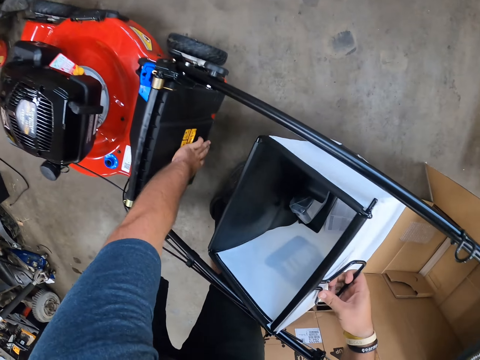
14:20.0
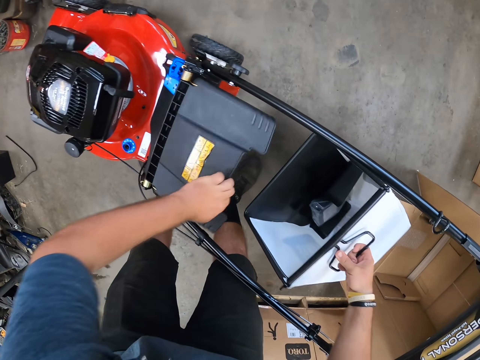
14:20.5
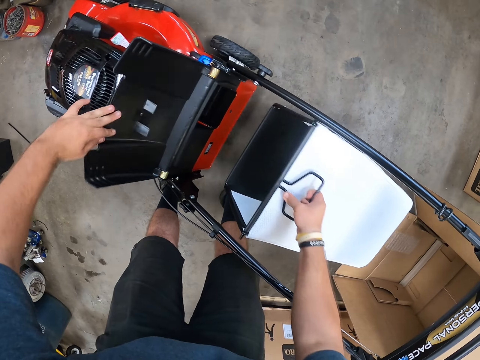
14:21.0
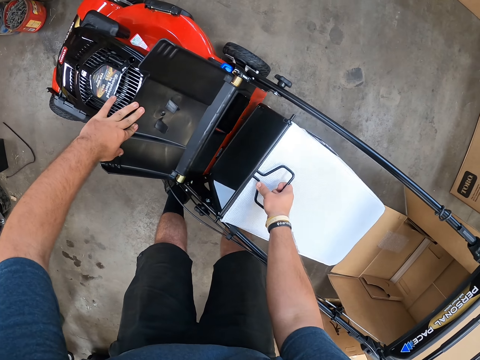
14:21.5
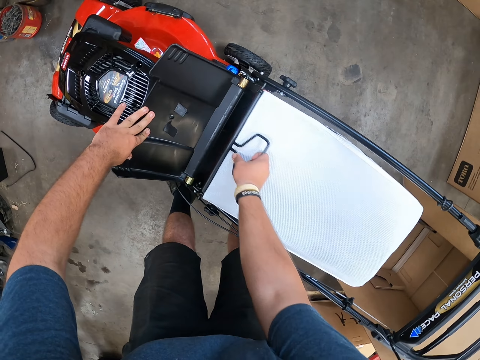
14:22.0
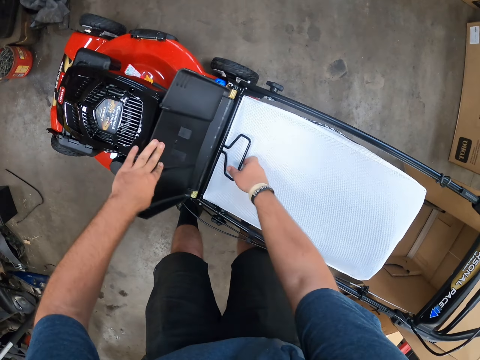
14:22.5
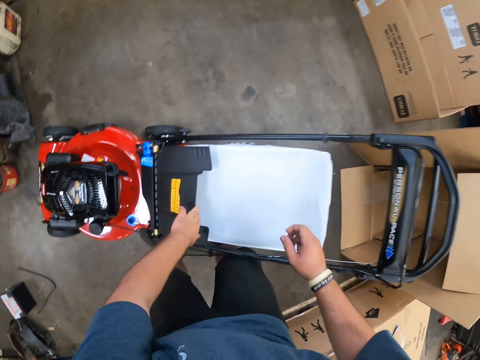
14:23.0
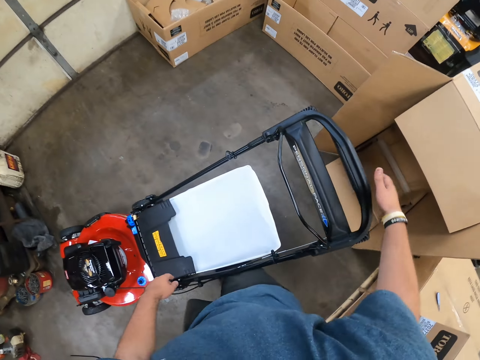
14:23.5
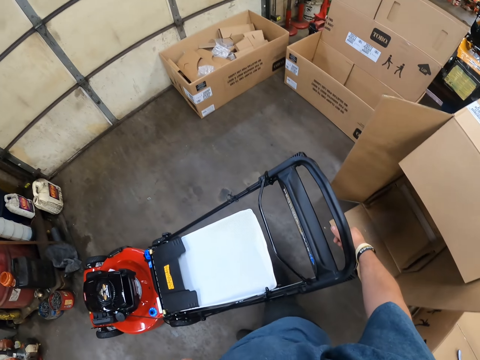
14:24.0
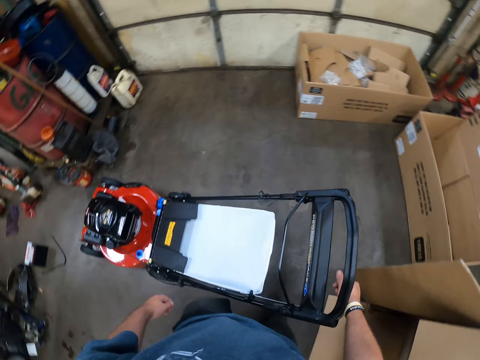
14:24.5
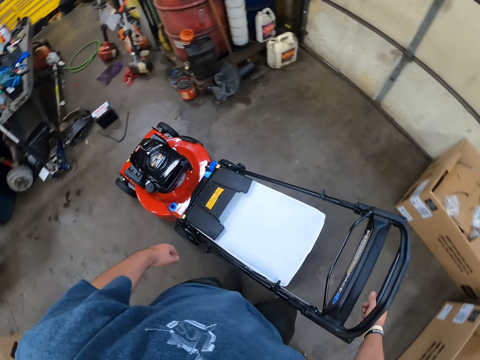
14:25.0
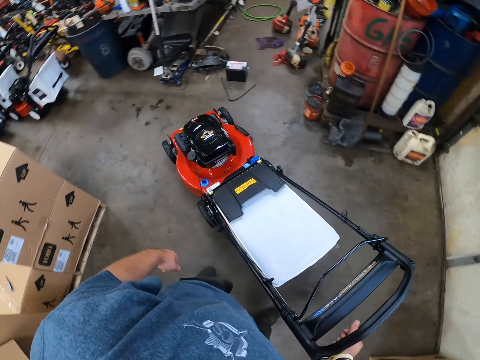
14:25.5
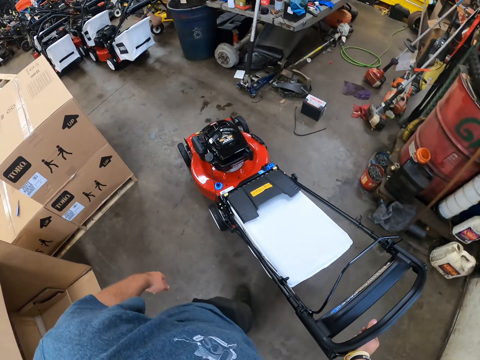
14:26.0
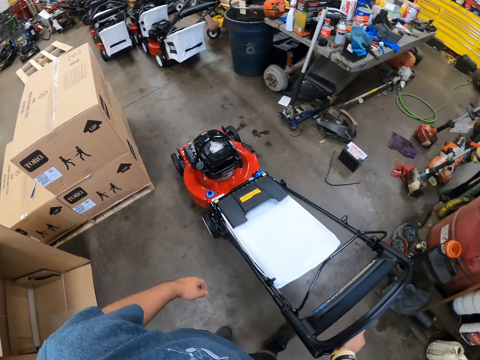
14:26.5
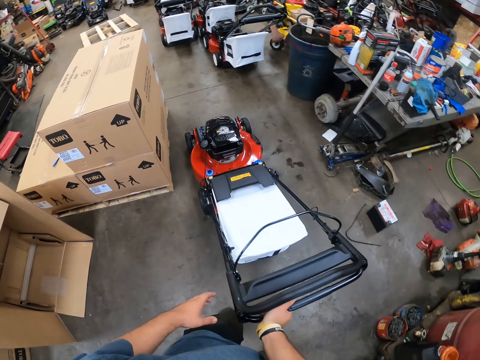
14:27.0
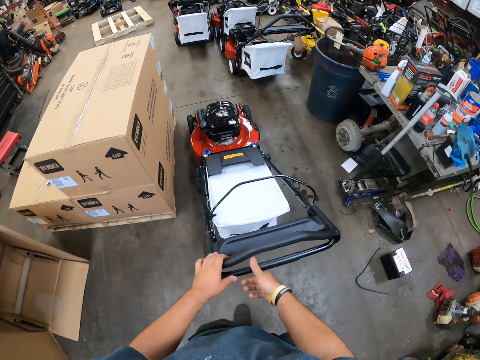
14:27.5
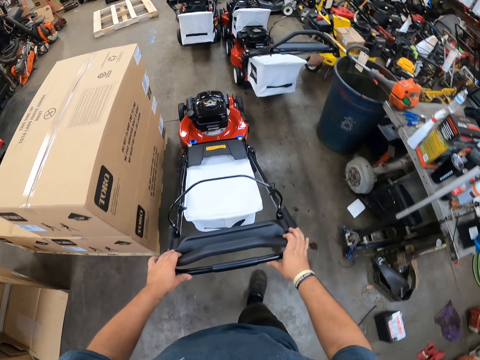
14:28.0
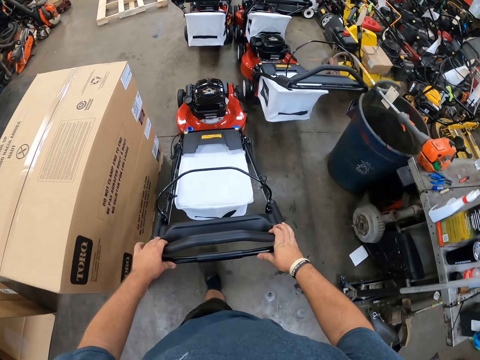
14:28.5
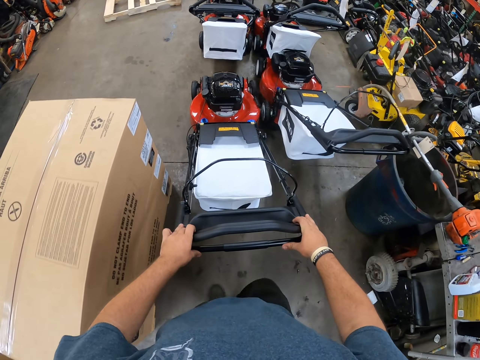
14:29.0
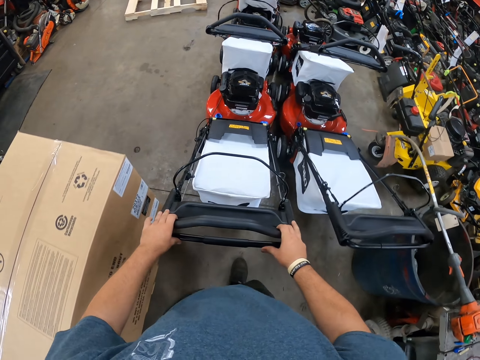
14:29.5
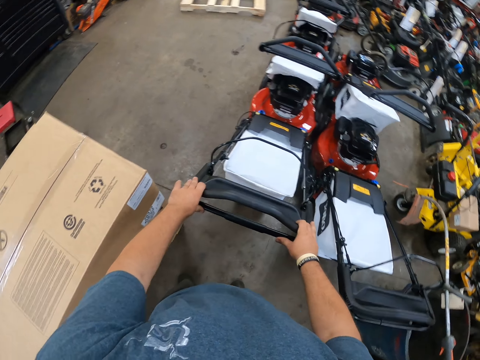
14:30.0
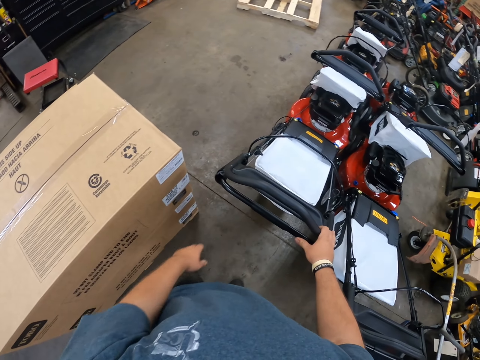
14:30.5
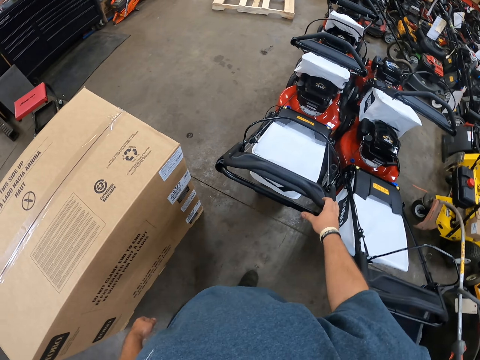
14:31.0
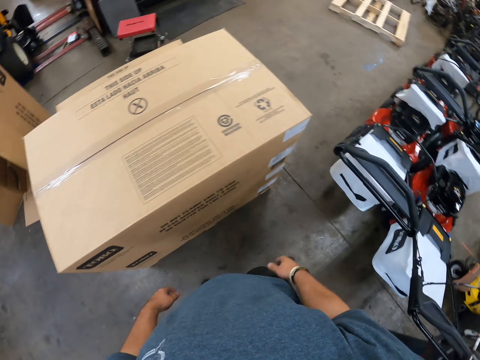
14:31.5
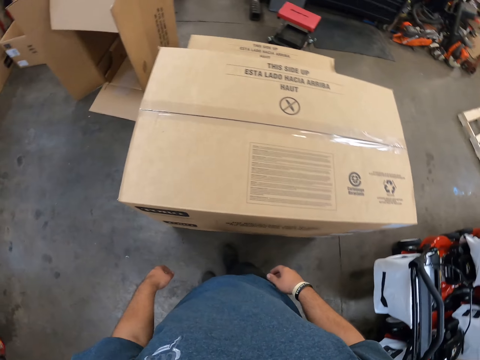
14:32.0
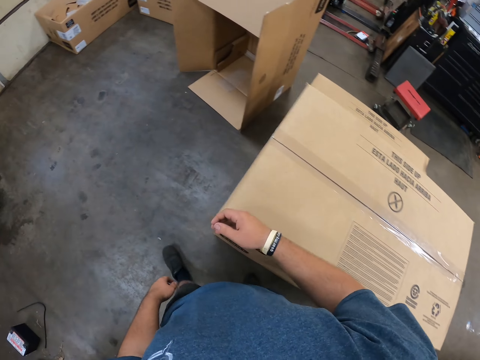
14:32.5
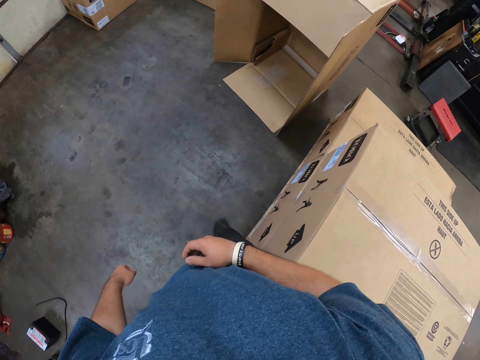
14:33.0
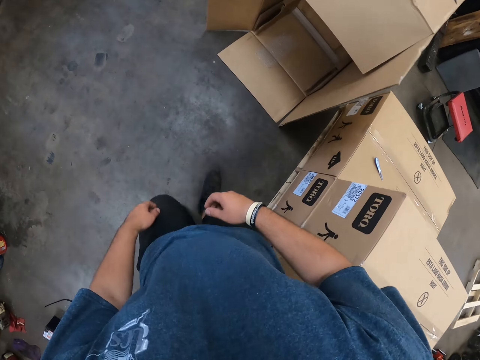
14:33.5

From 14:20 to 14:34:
The camera wearer opens the back cover of a lawn mower. They fix the lawn mower basket on the lawn mower. They close the back cover. They hold the lawn mower handle. They push the lawn mower. They walk around. They park the lawn mower with other lawn mowers. They walk around.

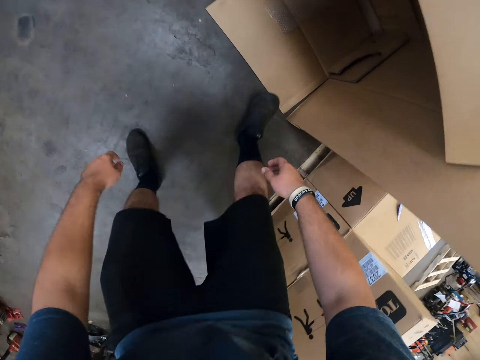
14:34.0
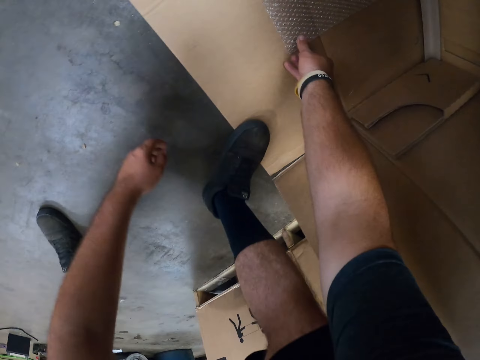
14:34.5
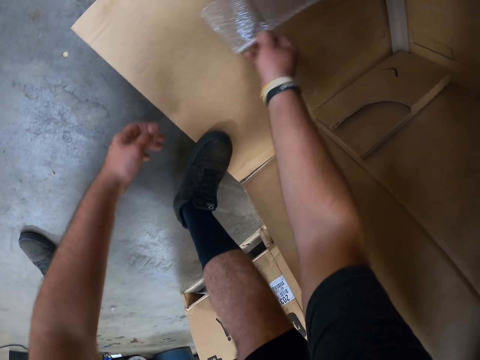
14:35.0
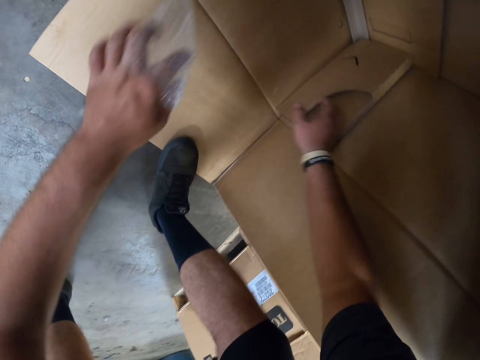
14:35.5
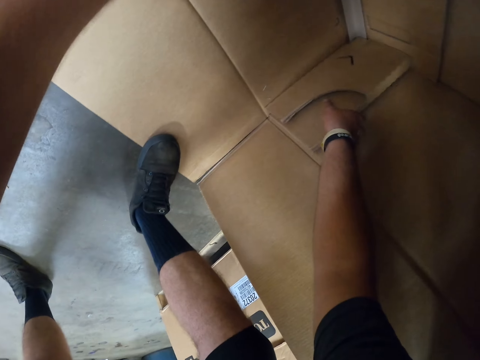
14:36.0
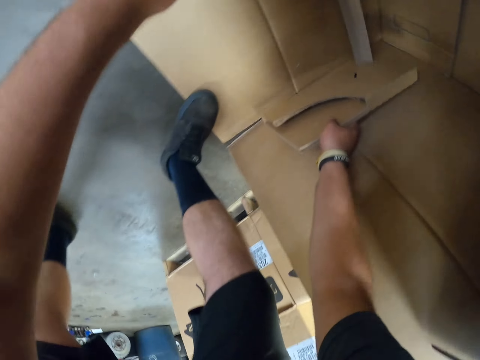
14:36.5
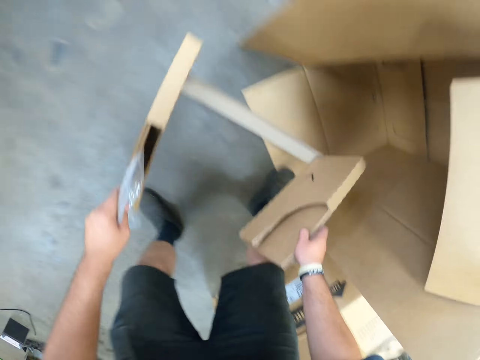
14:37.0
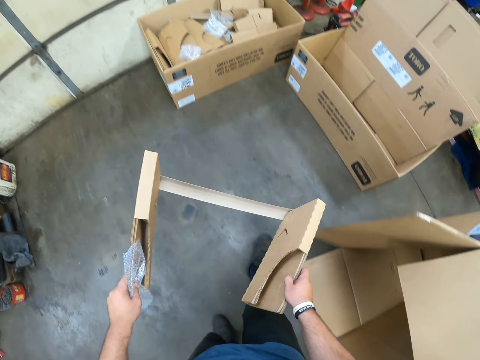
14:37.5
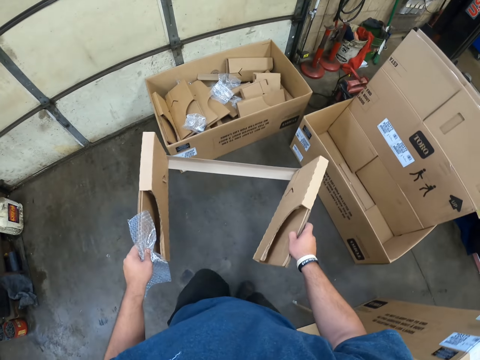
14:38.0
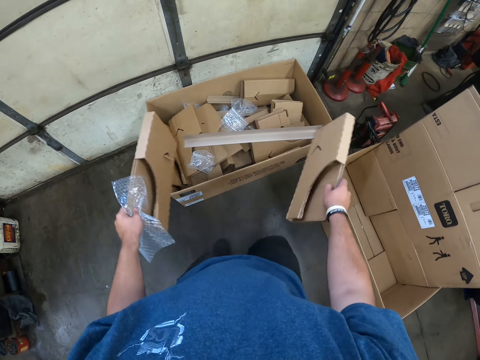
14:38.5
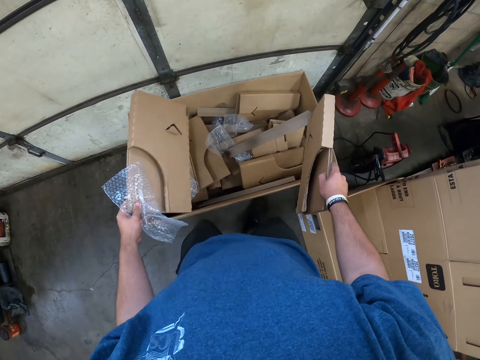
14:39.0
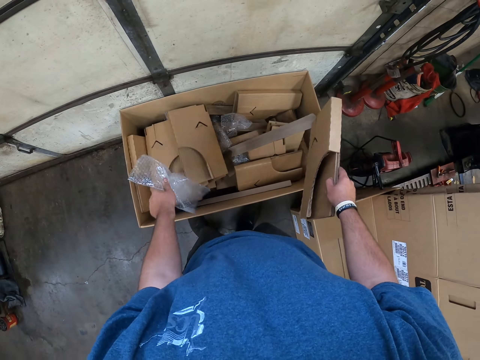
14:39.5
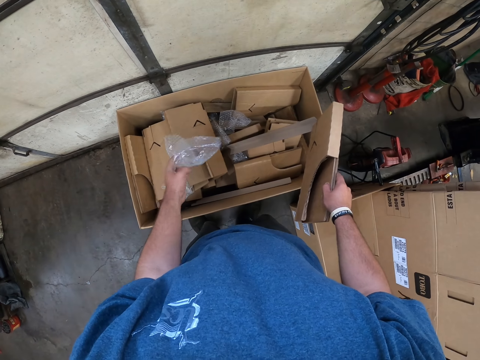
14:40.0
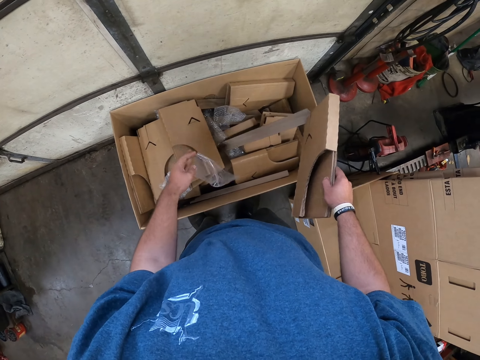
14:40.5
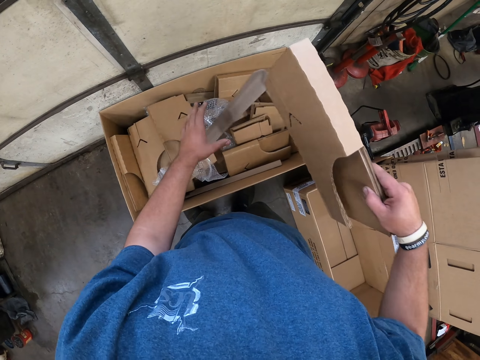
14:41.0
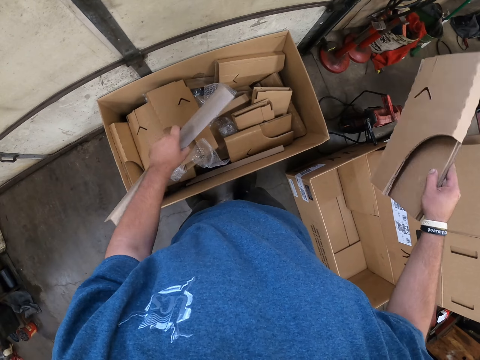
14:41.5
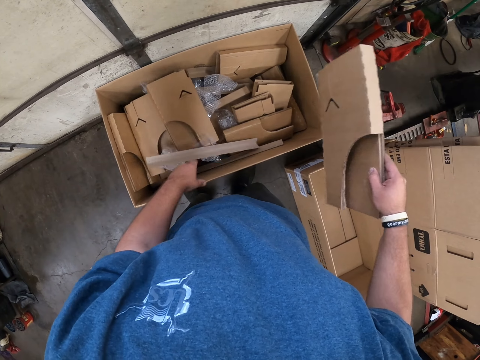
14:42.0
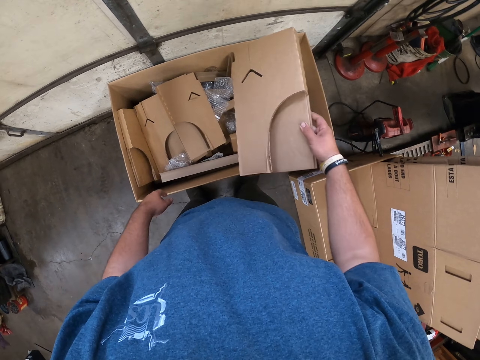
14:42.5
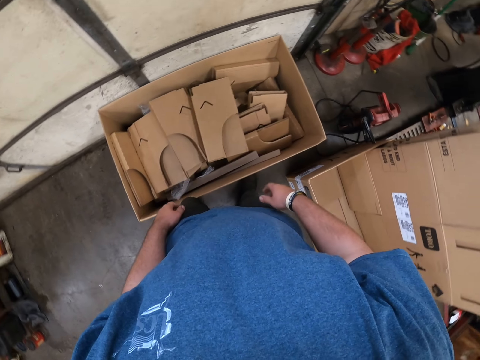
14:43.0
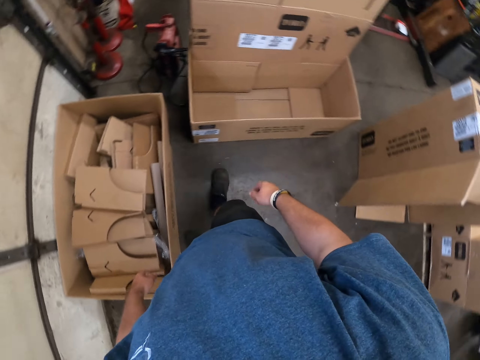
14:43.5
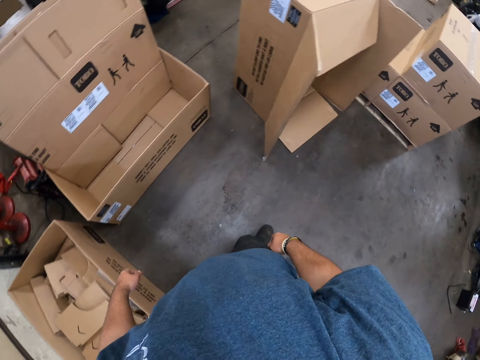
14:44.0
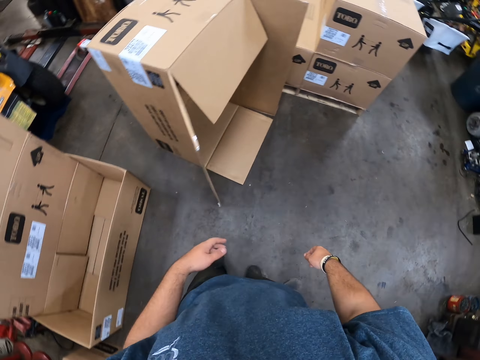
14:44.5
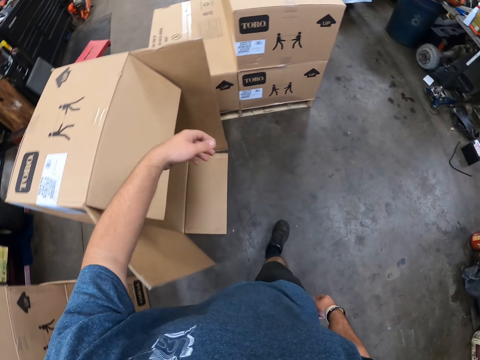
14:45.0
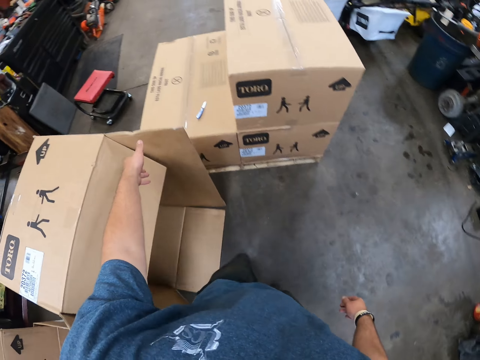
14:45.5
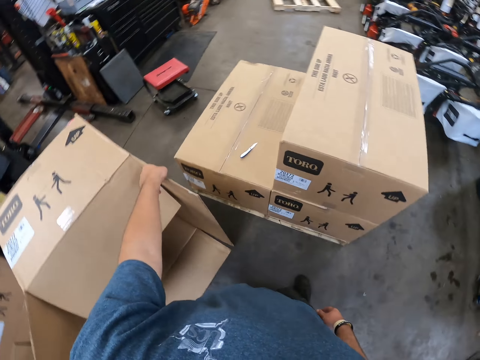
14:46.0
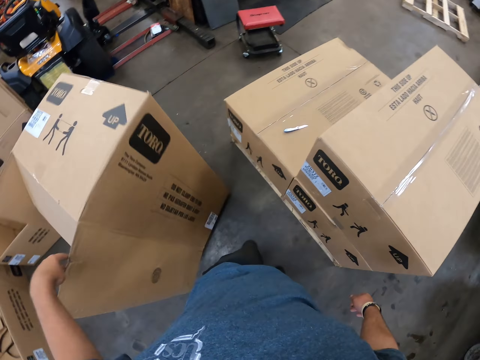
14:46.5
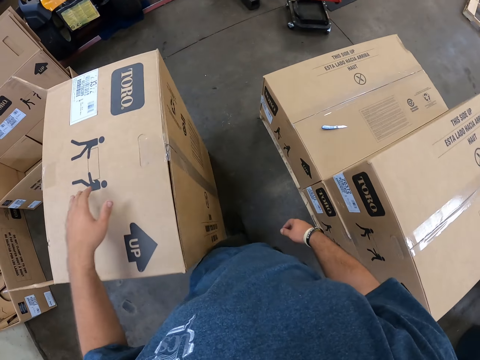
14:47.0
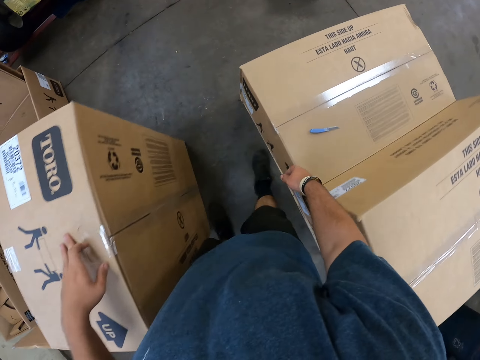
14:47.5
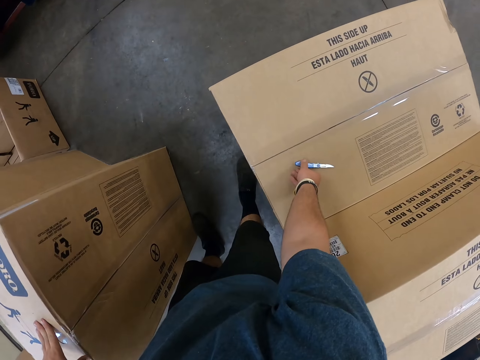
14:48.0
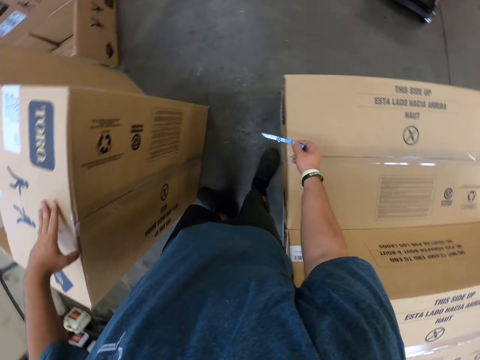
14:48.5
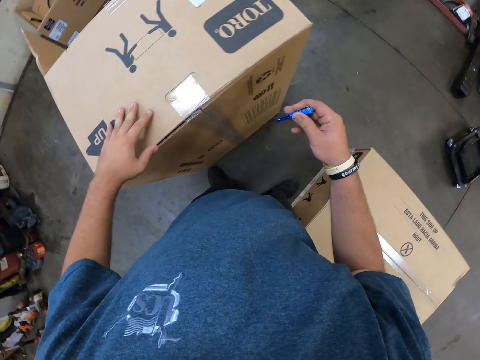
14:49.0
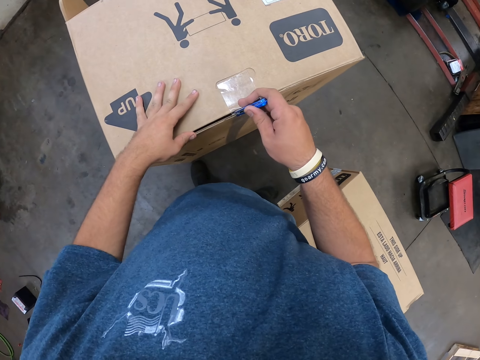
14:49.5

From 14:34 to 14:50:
The camera wearer picks a wrap paper in the box. They pick the carton box on the floor. They walk around and carry the carton box. They dismantle the boxes. They drop polythene paper in the box. They throw the carton box down. They pull the plastic stick out of the box. They hold the carton box. They drop the plastic stick in the box. They drop the carton box in the box. They walk around. They turn around. They turn the box on the floor. They pick the carton box. They pick a utility knife or pocket knife on a box.
